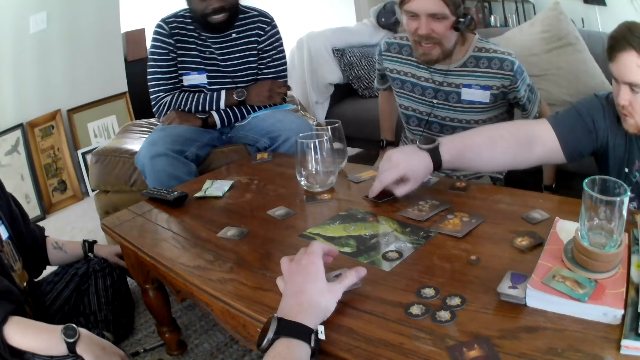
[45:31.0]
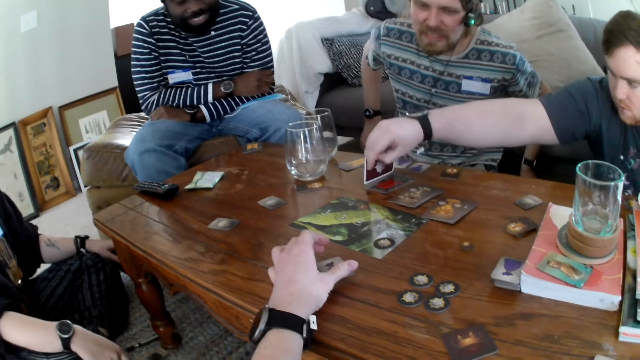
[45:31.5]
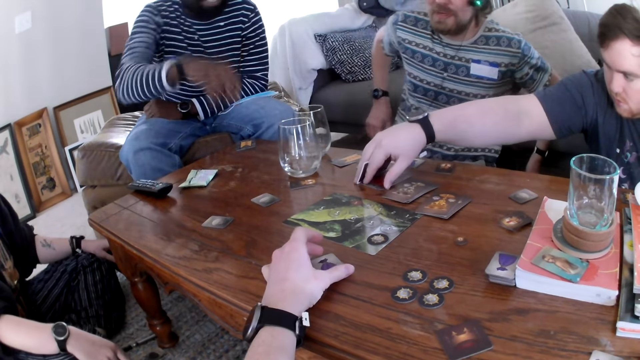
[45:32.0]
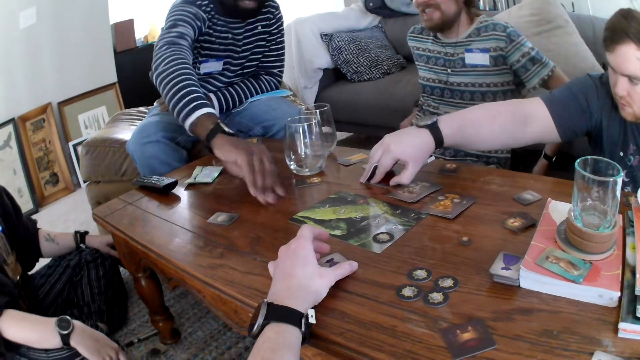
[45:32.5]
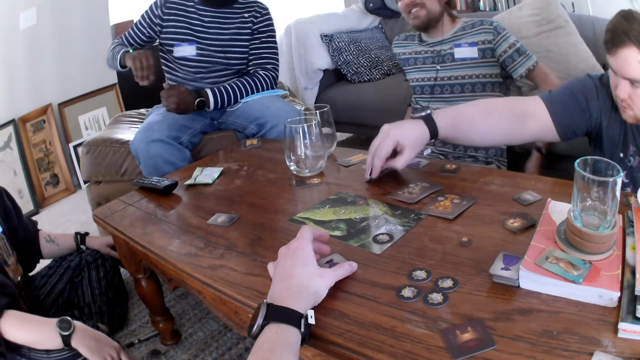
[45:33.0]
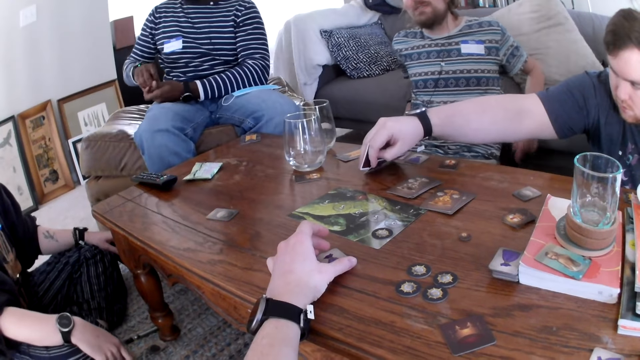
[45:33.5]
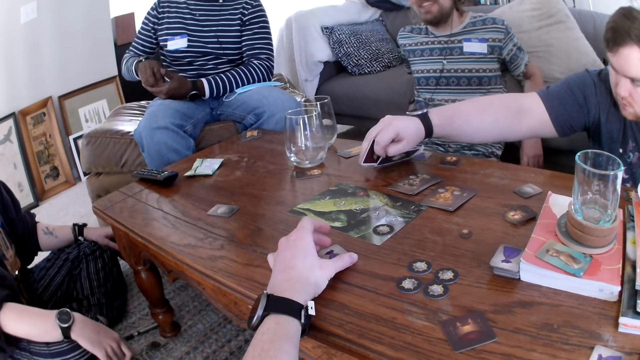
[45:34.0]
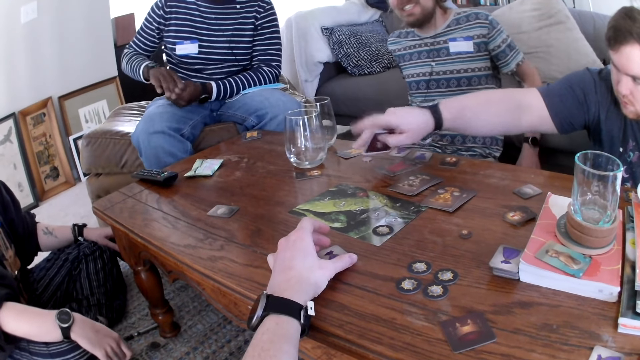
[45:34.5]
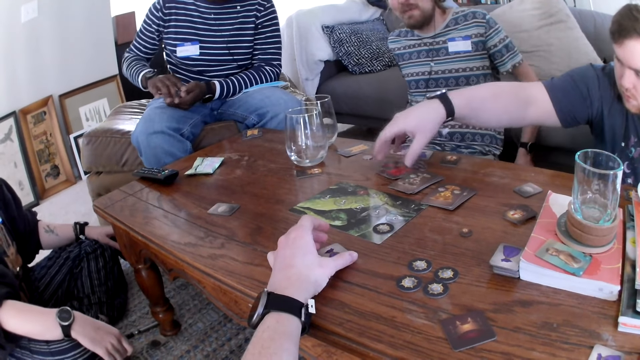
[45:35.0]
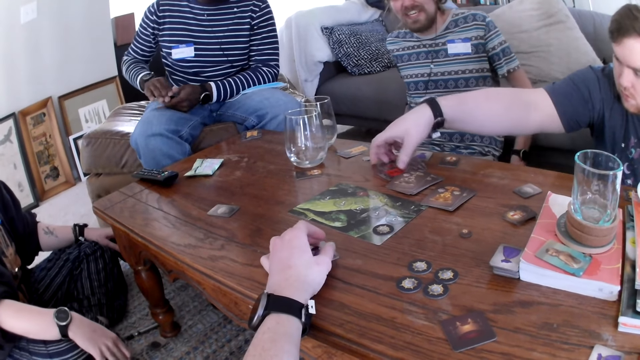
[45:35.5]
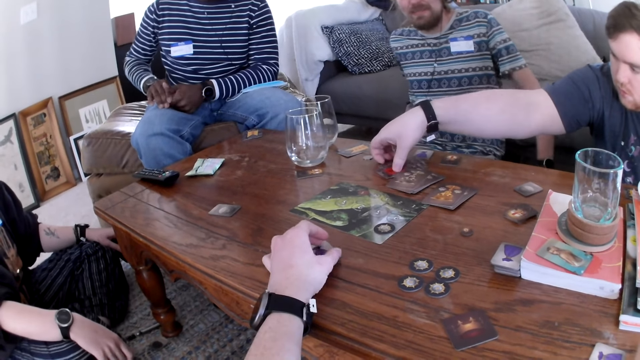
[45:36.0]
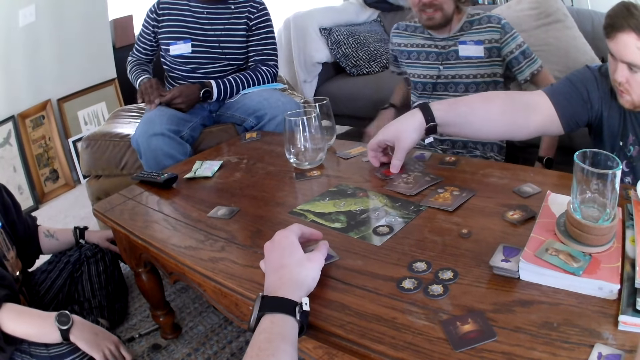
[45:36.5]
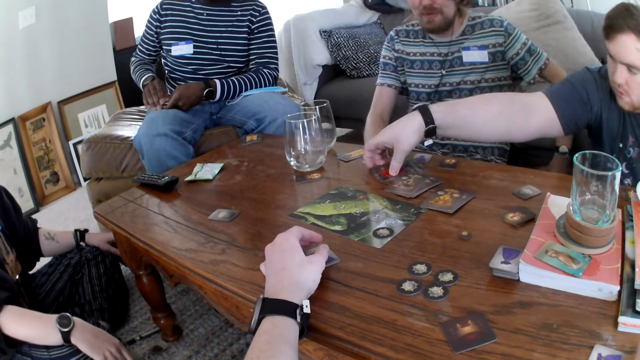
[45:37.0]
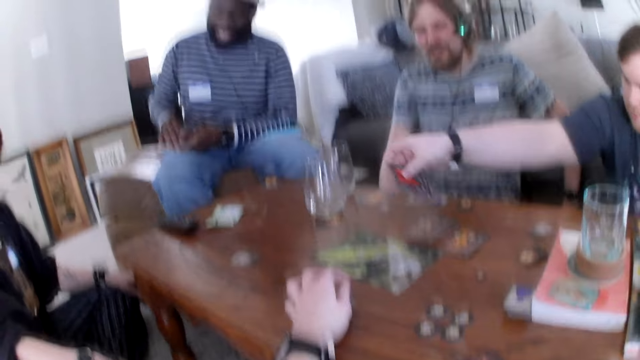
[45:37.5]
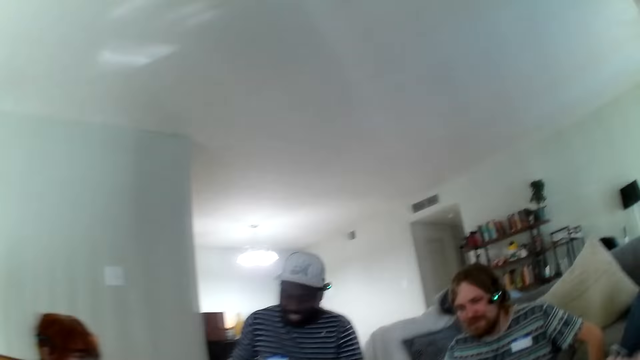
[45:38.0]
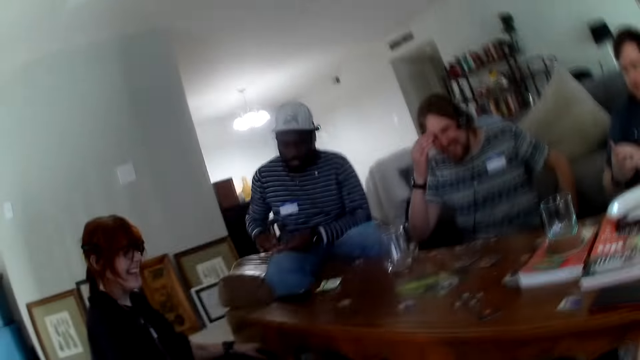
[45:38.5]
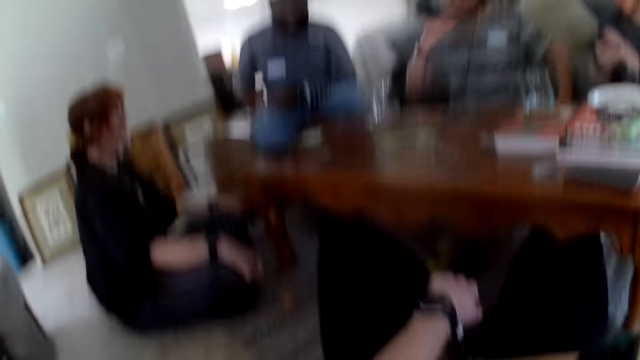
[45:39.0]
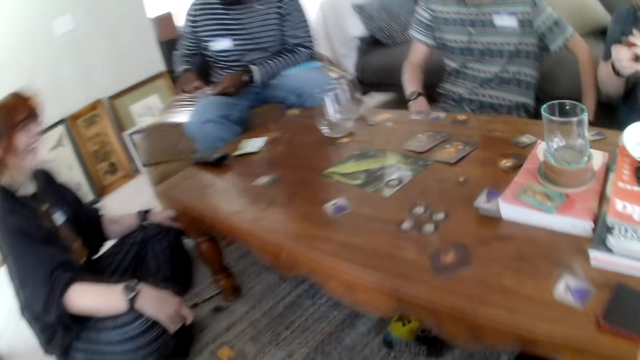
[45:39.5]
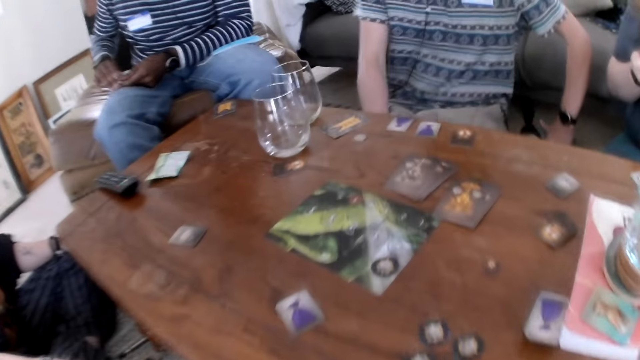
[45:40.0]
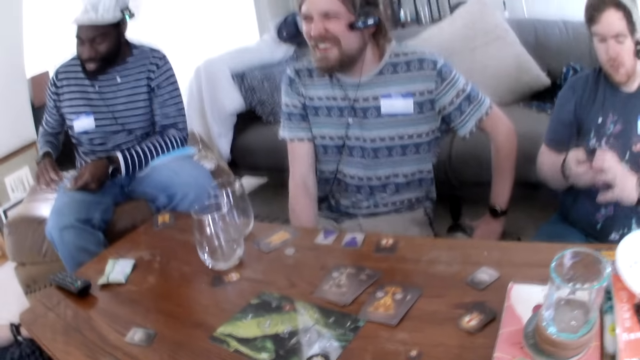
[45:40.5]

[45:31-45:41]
The camera wearer moves hands. A person picks up a card.

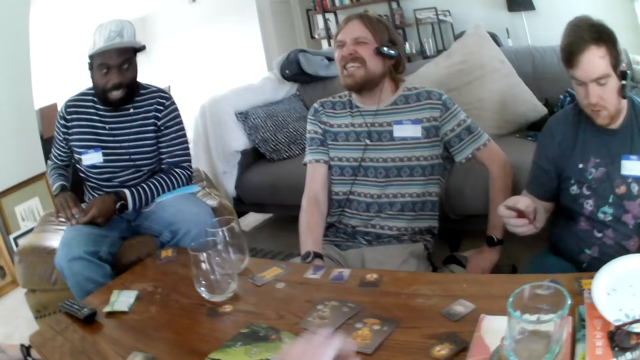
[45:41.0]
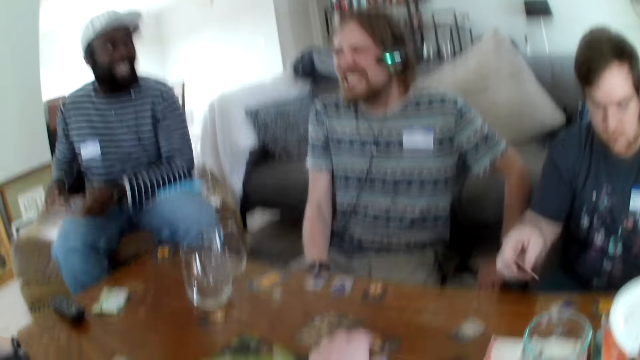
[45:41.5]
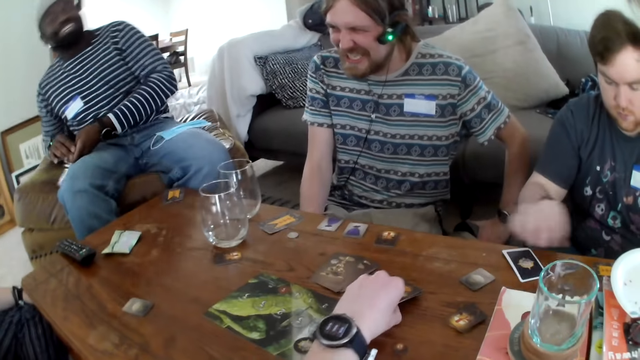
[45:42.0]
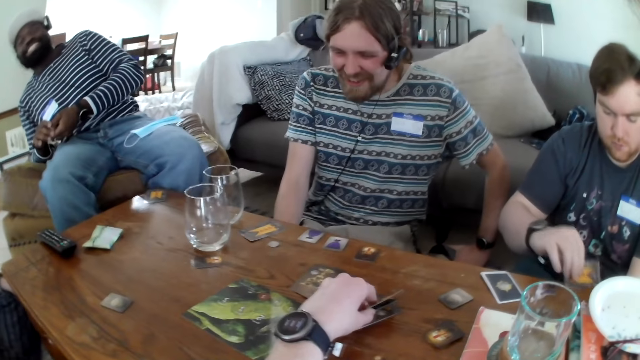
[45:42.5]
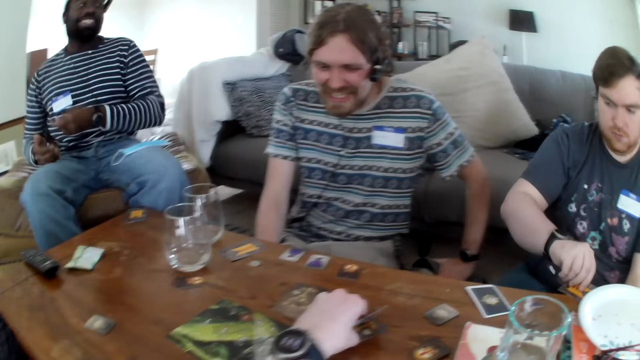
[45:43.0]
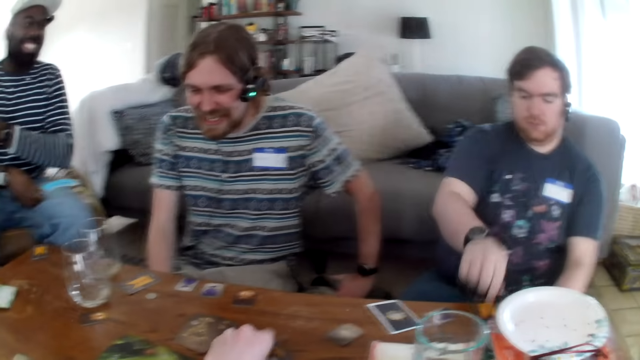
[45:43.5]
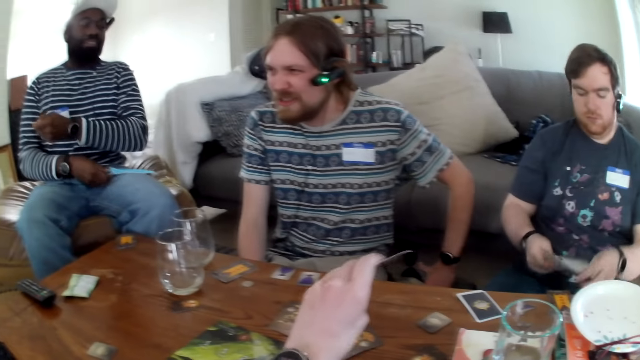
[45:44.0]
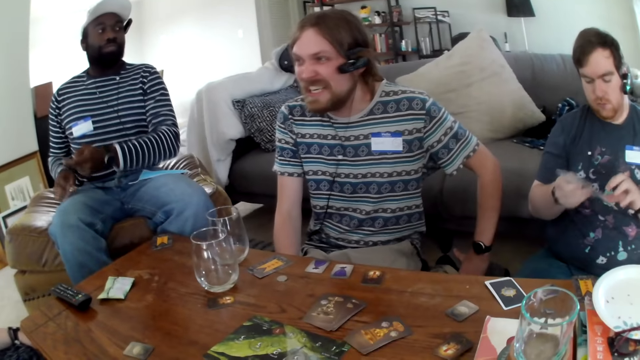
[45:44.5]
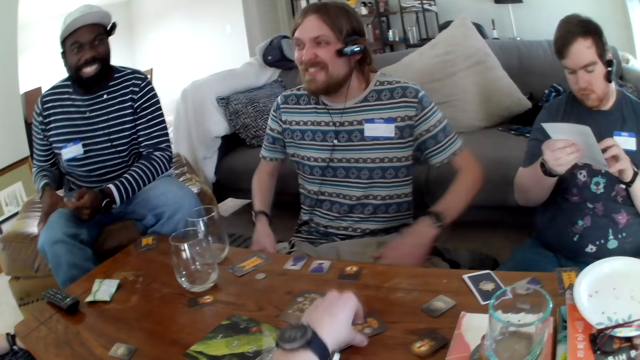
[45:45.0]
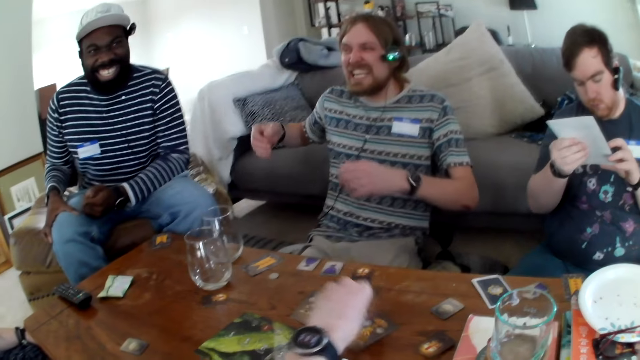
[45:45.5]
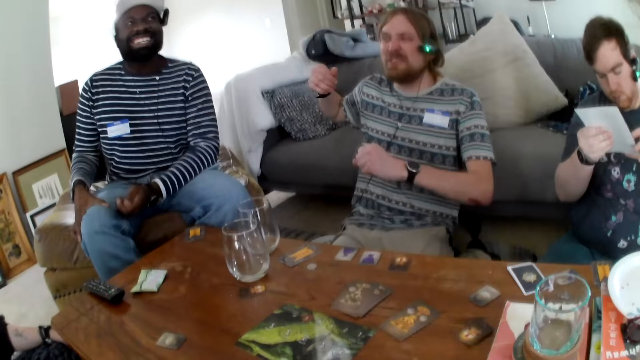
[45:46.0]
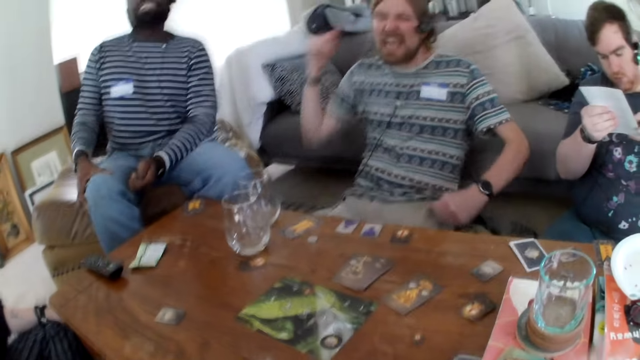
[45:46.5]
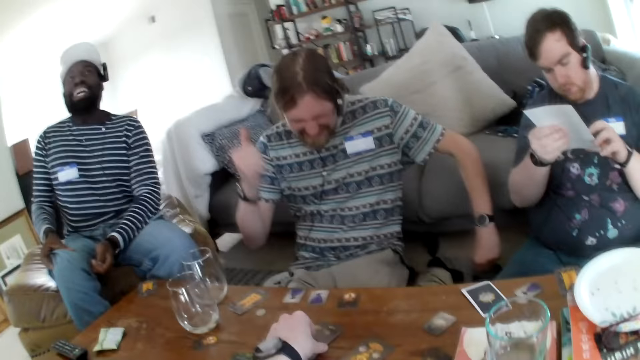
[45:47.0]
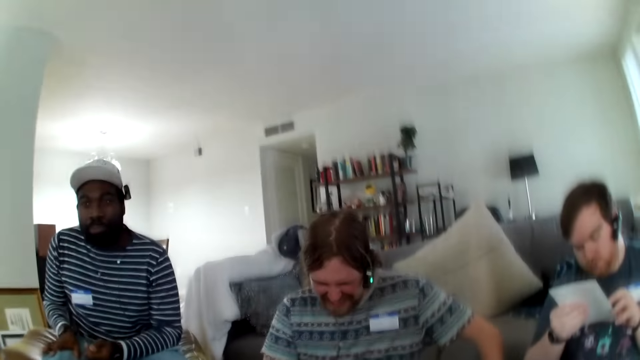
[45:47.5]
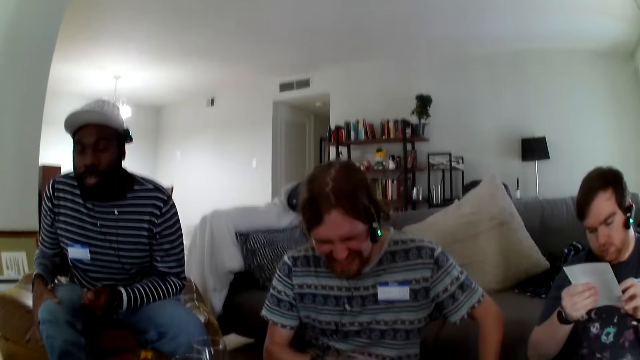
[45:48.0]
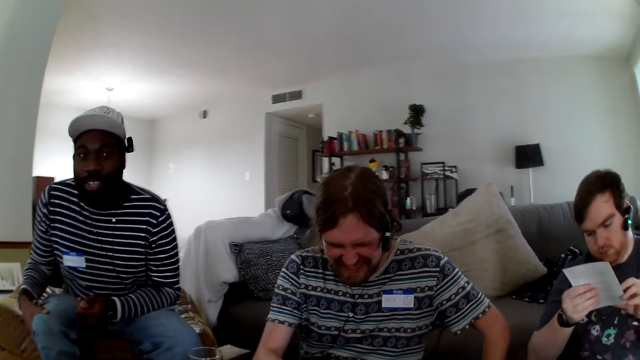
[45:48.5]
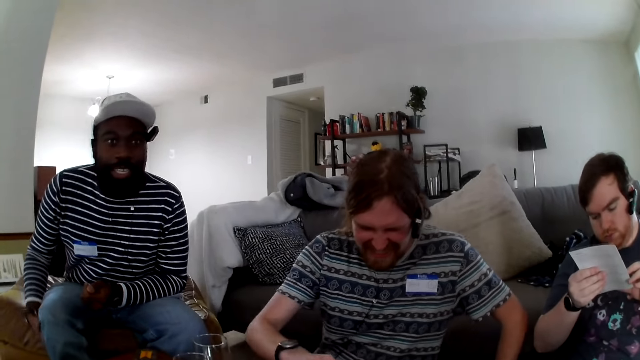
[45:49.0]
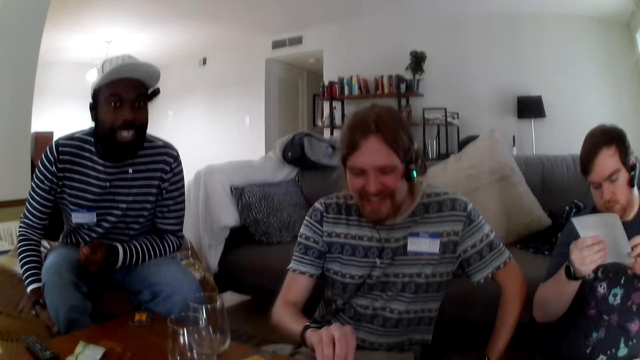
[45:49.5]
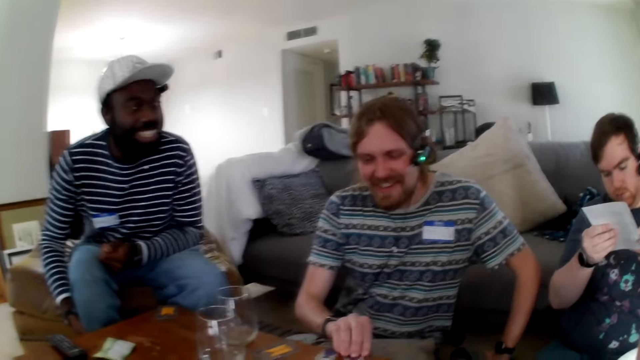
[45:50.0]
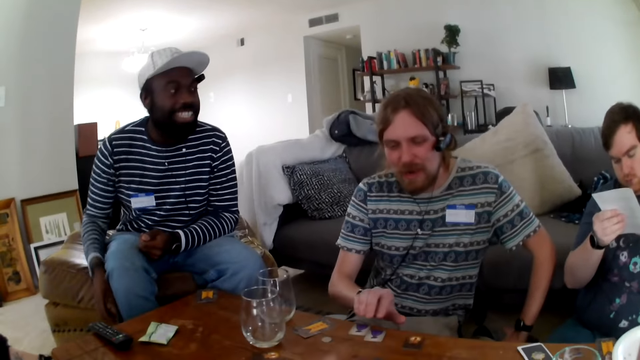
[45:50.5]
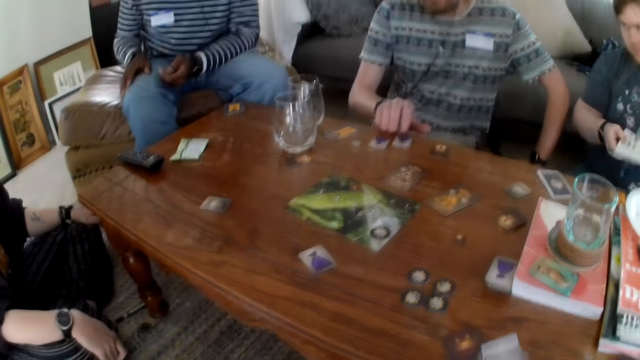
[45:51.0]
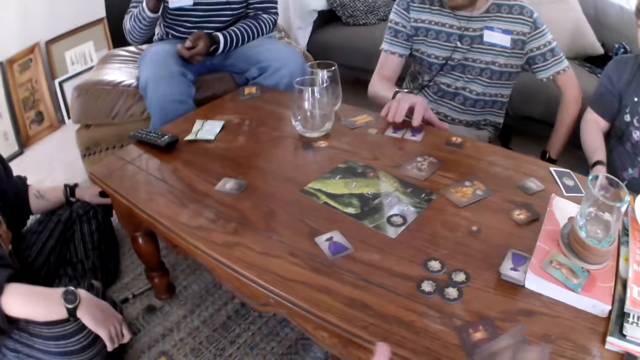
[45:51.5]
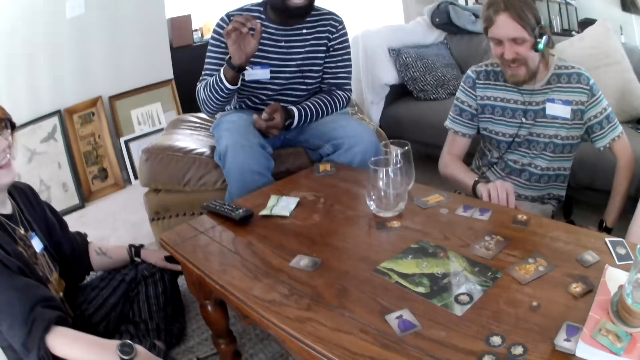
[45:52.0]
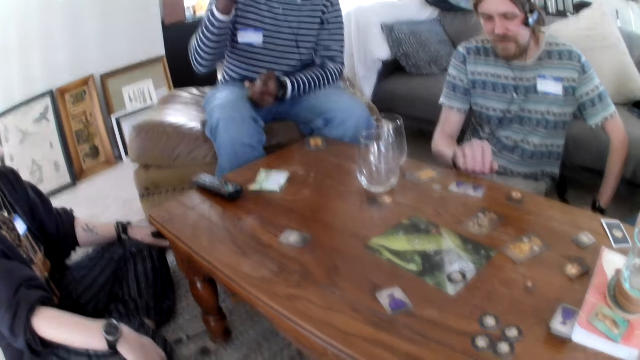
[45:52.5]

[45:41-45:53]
The camera wearer picks up a card. They move hands.
